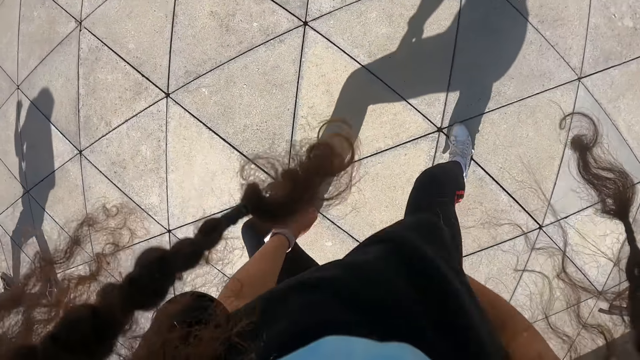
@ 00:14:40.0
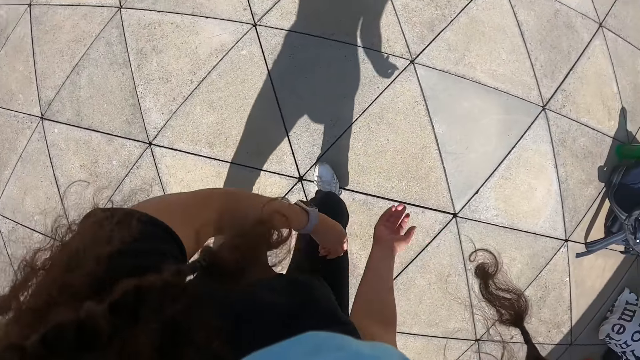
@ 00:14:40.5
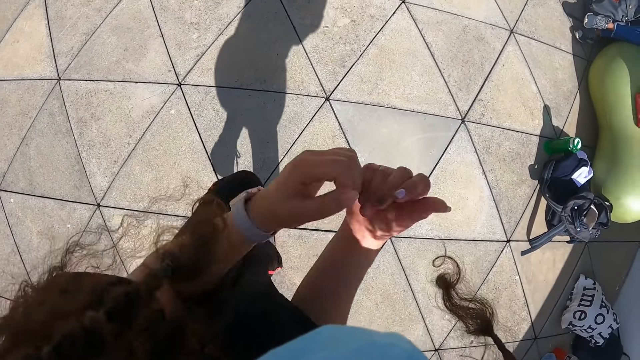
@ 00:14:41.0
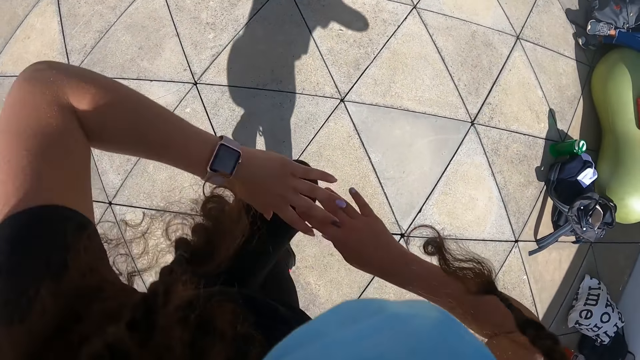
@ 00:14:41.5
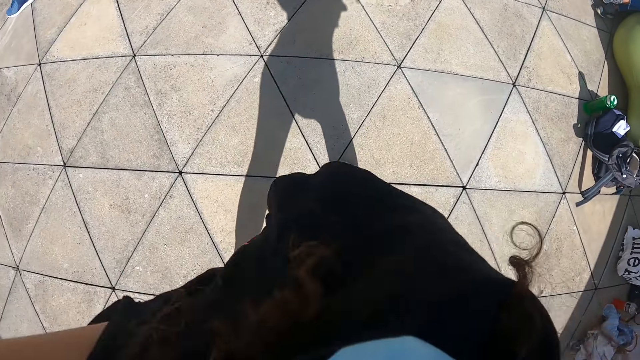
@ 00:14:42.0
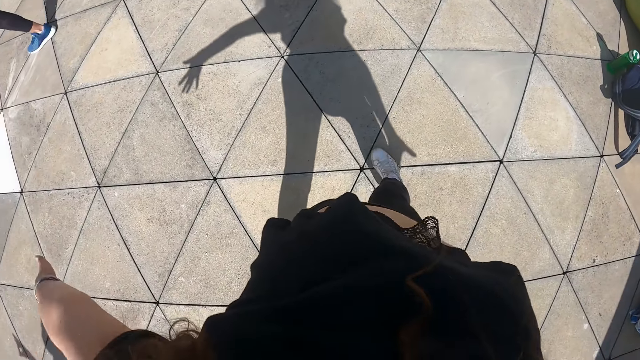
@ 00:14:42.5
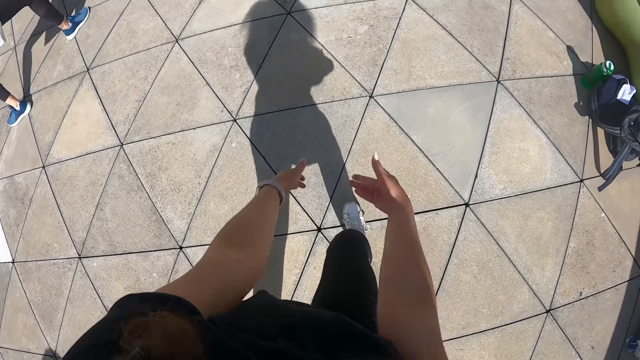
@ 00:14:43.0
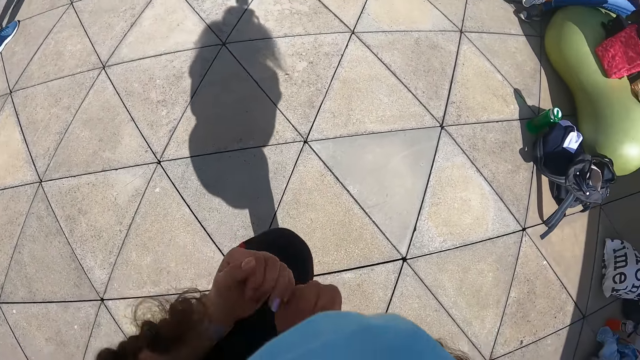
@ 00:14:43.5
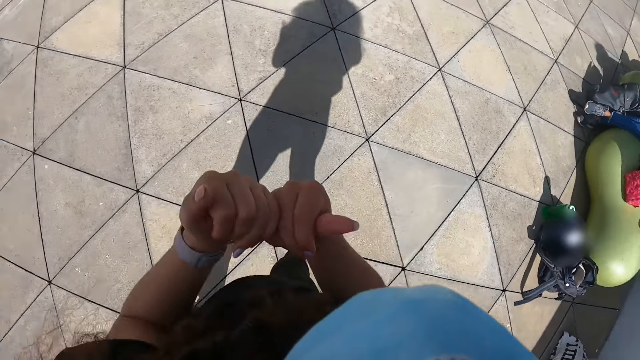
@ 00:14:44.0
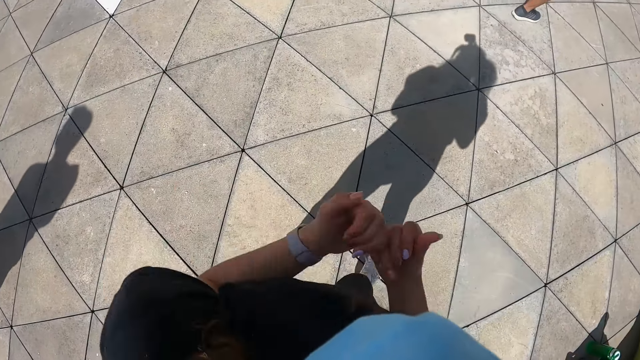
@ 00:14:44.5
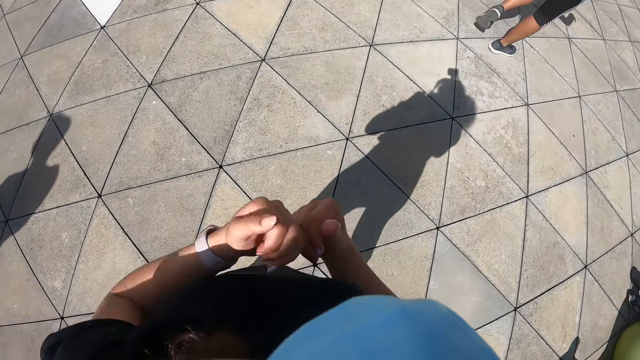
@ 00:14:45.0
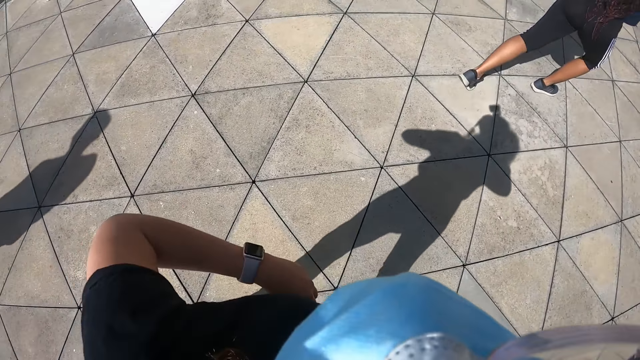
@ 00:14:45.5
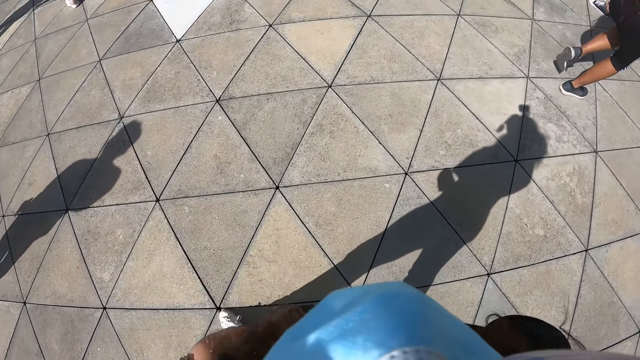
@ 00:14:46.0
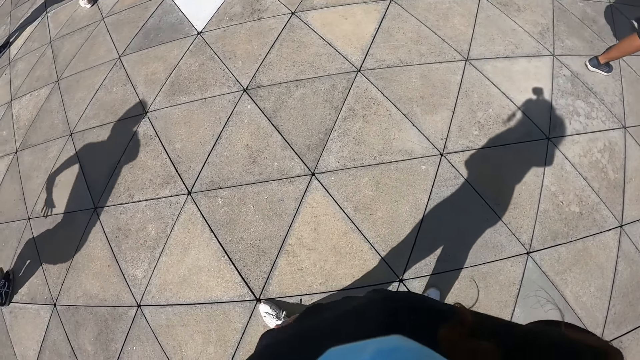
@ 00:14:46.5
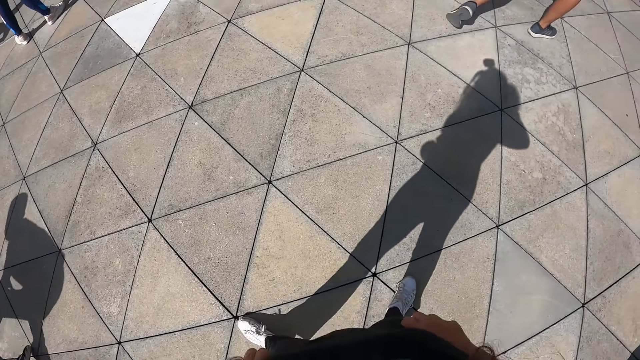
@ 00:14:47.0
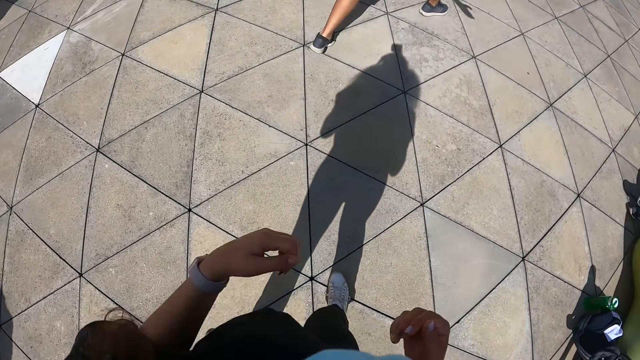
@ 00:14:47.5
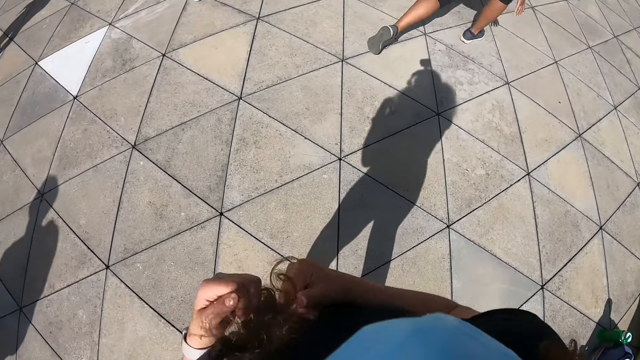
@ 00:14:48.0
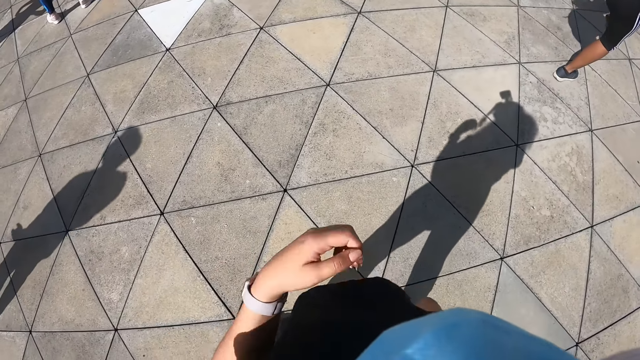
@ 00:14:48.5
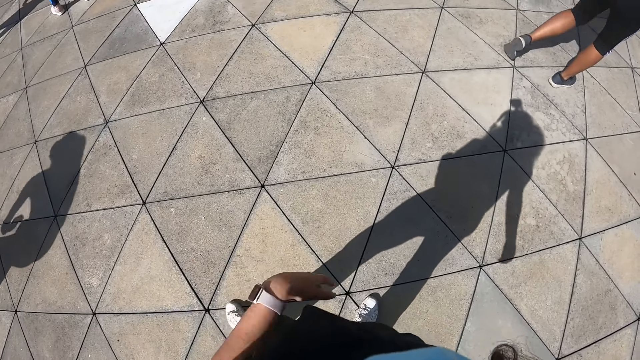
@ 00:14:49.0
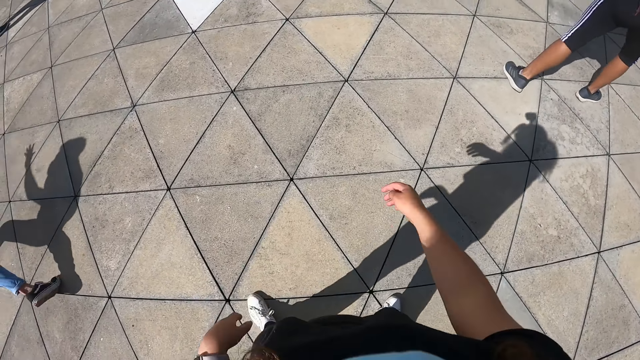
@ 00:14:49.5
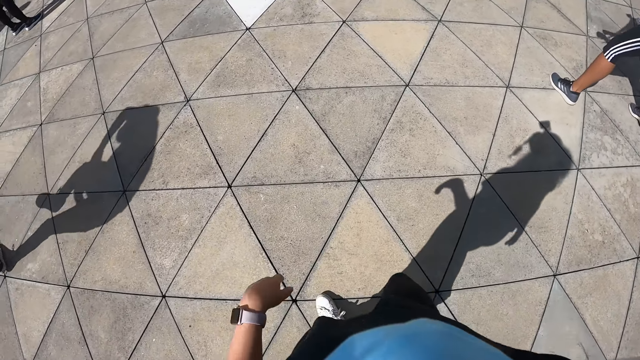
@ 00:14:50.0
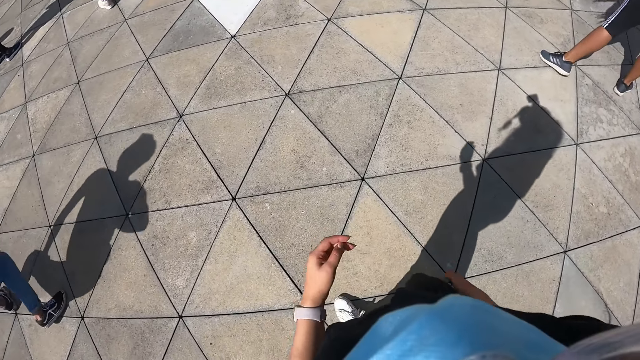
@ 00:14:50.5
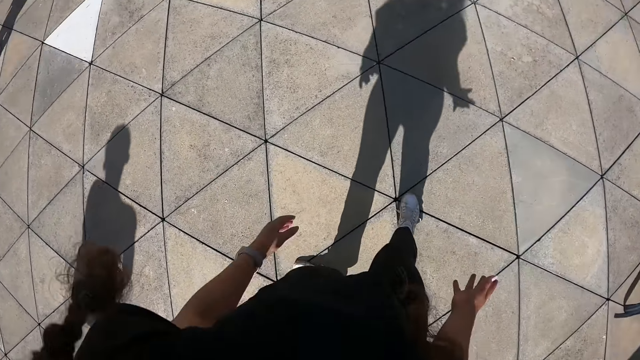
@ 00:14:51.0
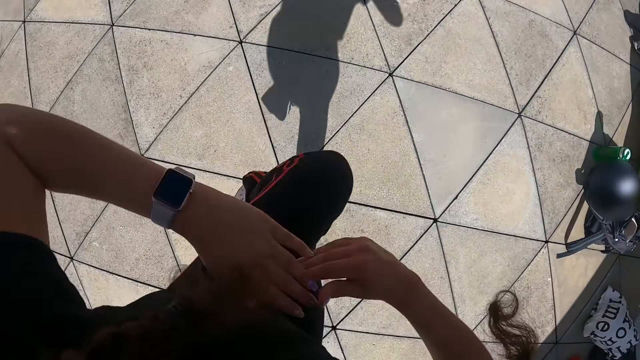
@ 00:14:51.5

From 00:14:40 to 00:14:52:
The camera wearer stretches her hands. A woman dances.

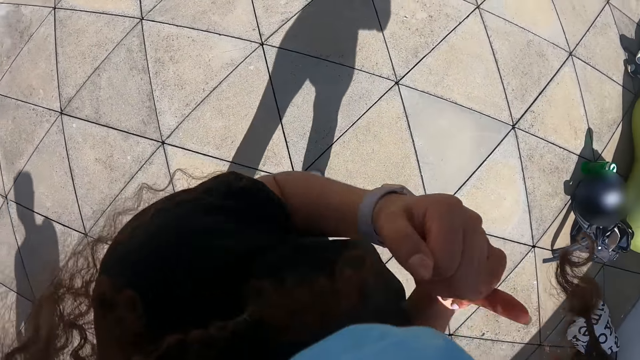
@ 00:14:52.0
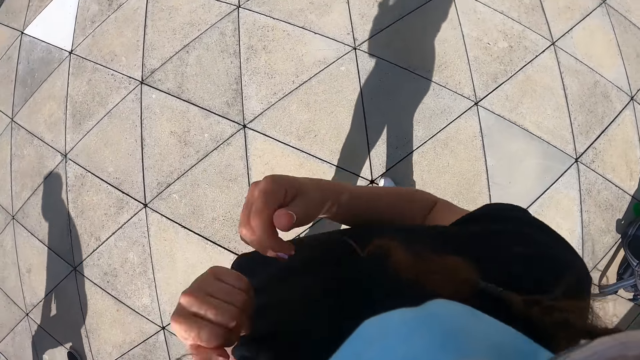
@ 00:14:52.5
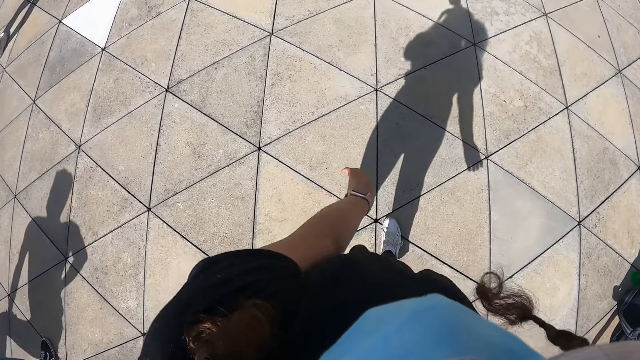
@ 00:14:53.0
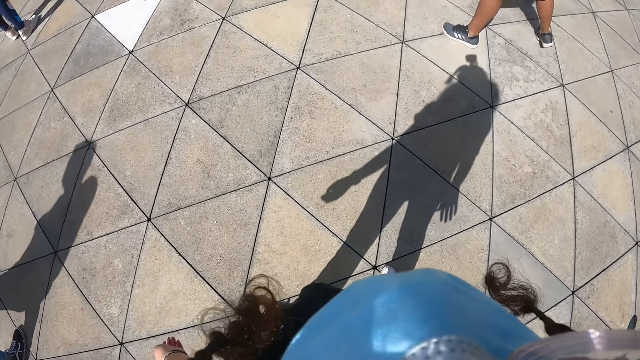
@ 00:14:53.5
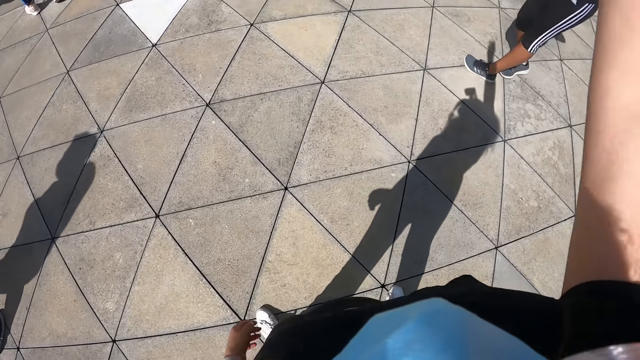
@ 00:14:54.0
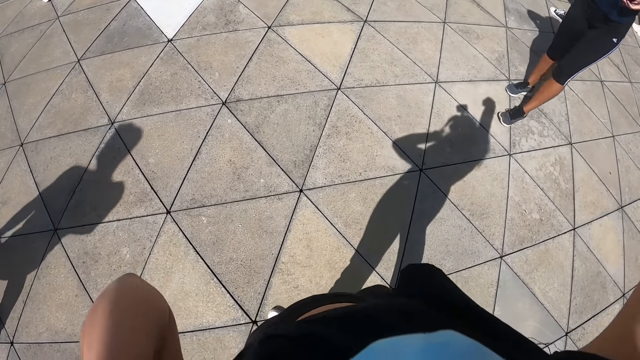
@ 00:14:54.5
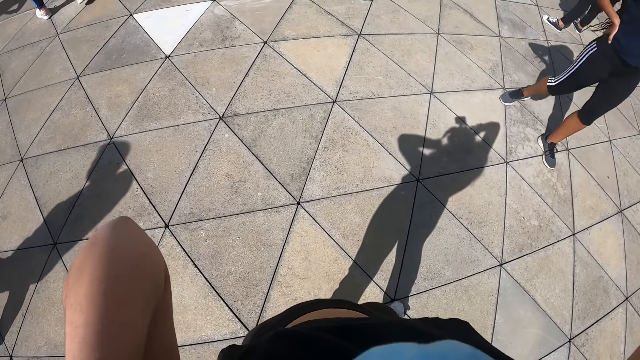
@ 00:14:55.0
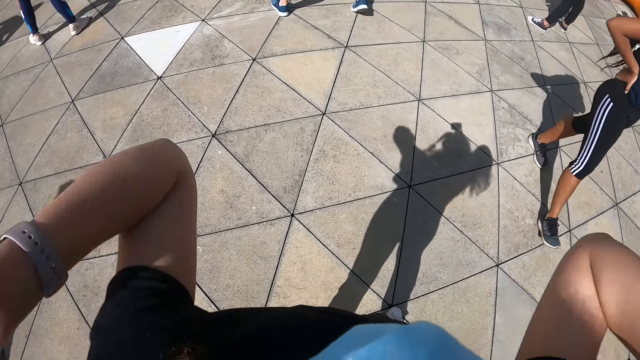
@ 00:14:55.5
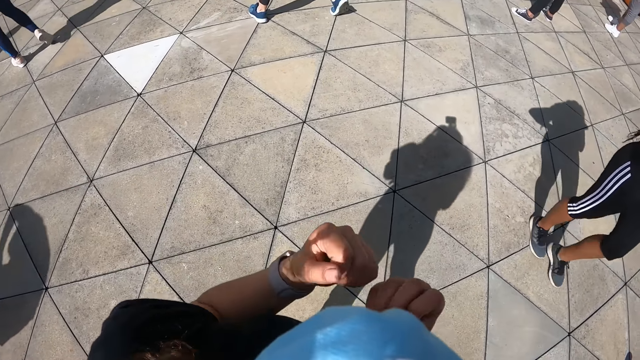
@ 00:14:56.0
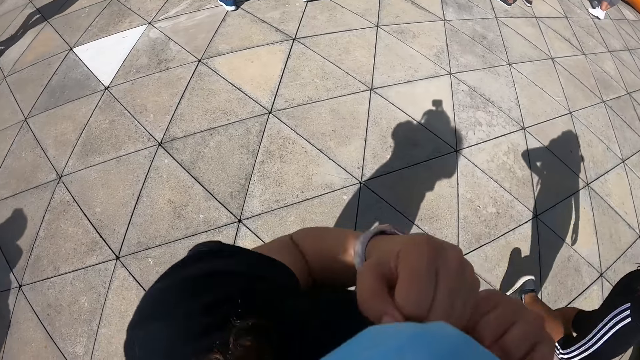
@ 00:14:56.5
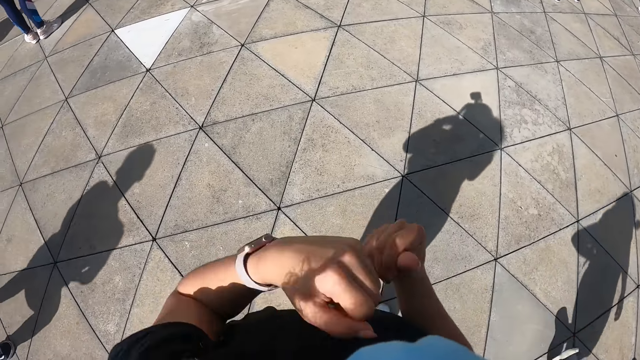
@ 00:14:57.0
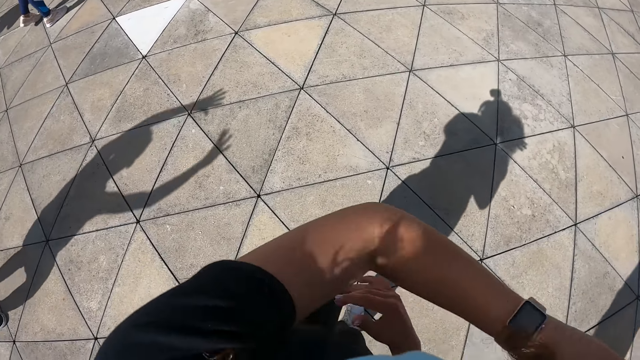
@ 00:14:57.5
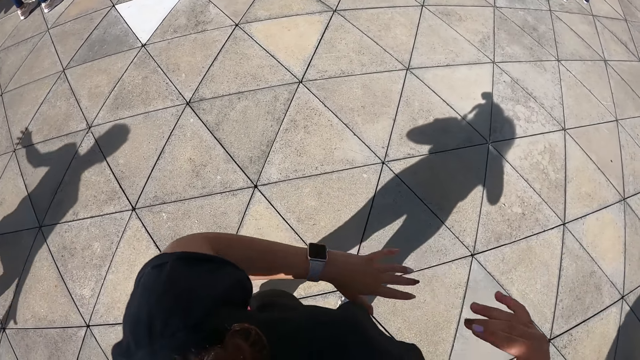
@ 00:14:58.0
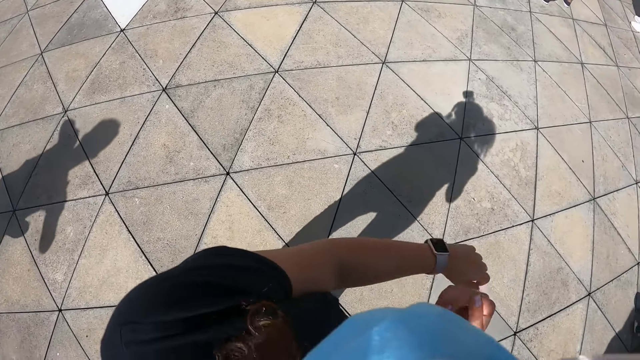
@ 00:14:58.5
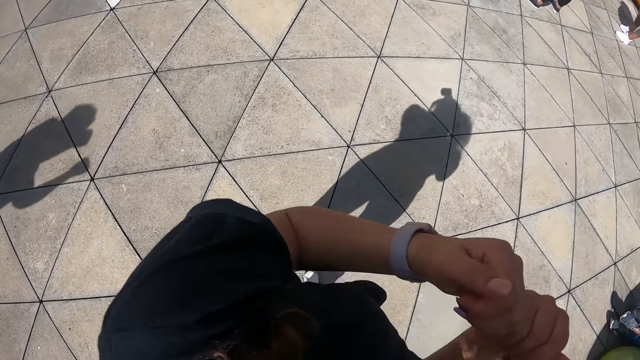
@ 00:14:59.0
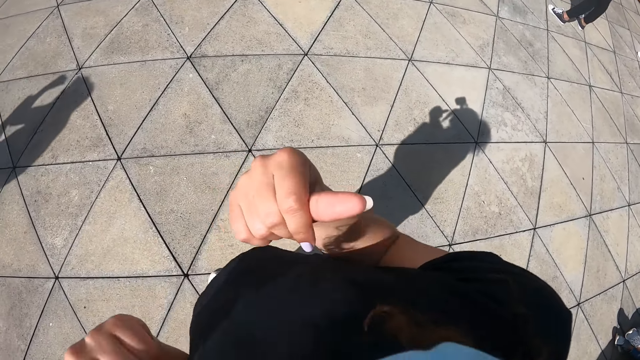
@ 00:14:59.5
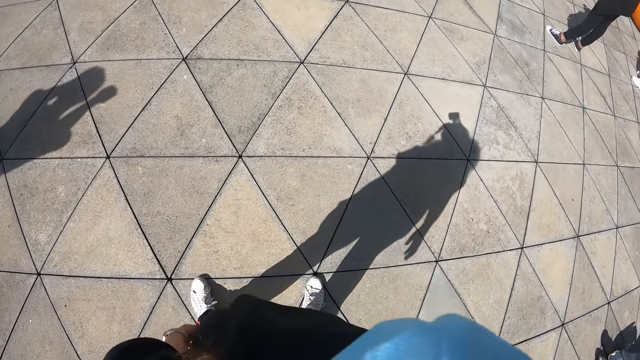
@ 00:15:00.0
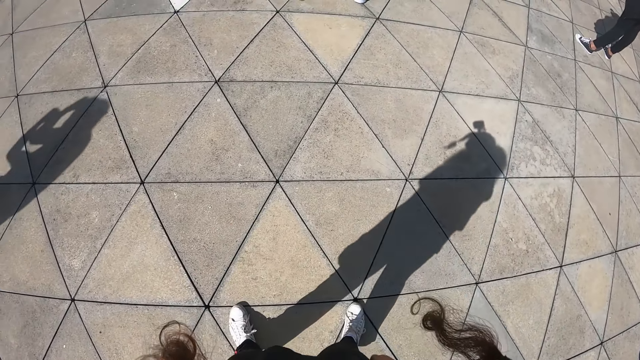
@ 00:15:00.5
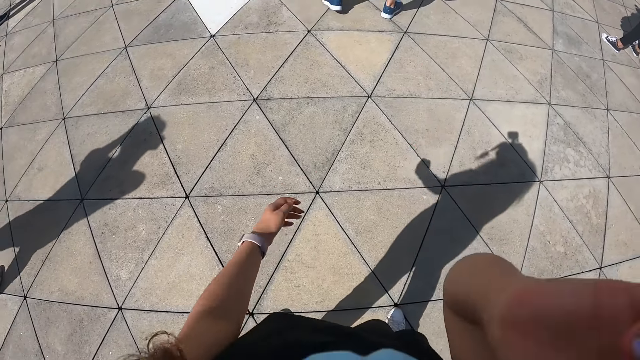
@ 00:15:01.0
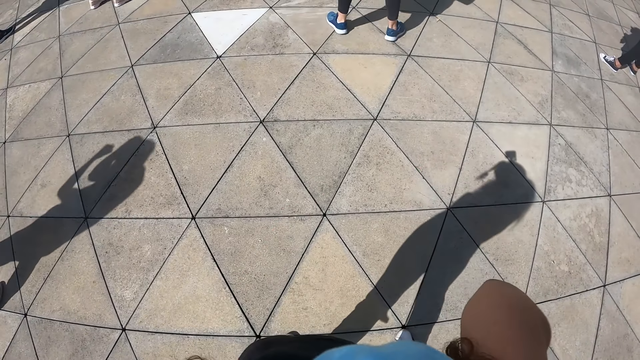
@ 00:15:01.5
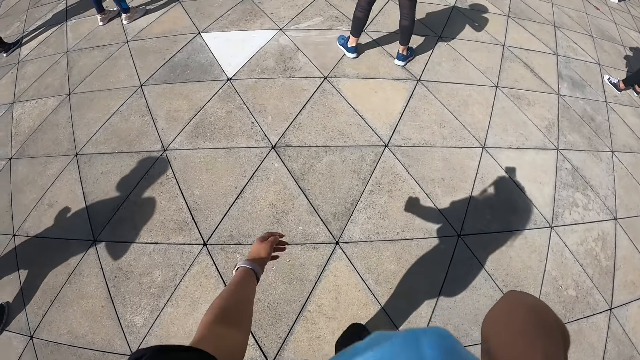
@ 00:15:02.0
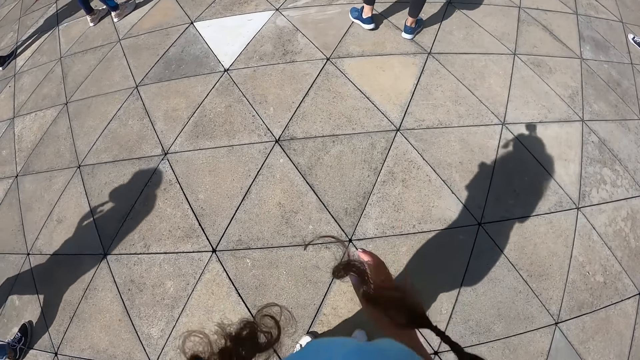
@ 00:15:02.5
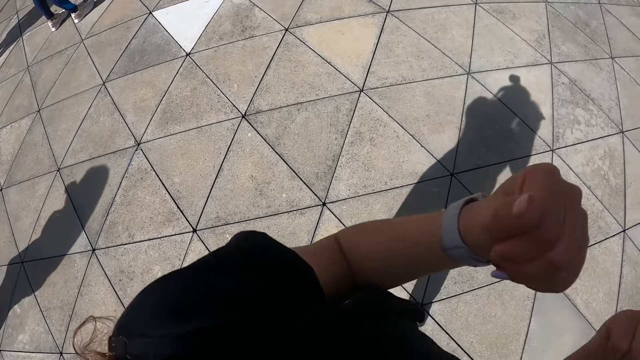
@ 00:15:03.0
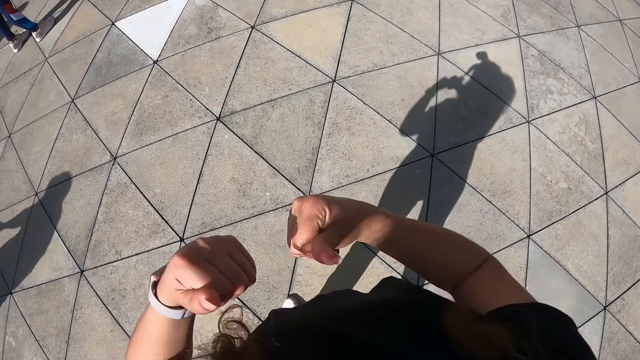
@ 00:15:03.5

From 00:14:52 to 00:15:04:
The camera wearer raises her hands towards her head. The woman walks past the camera wearer. The camera wearer dances. She touches her hair with her right hand. She dances.
